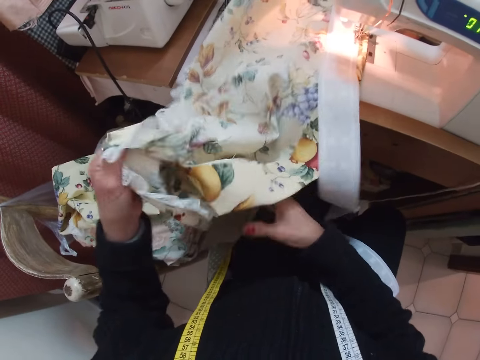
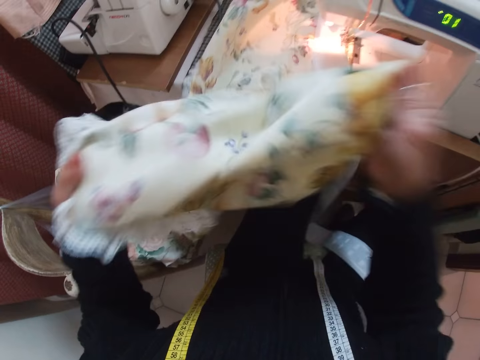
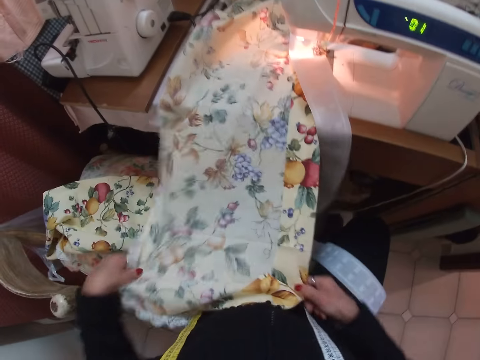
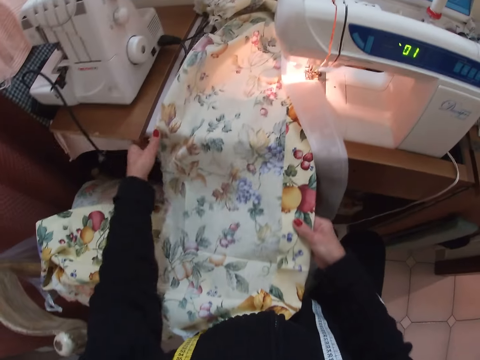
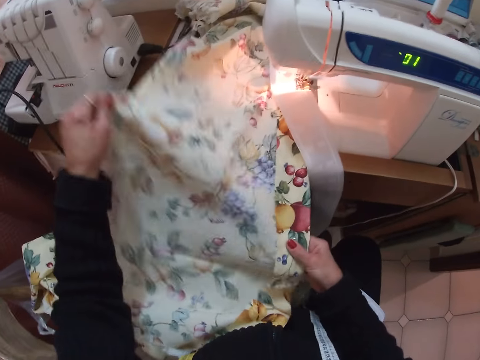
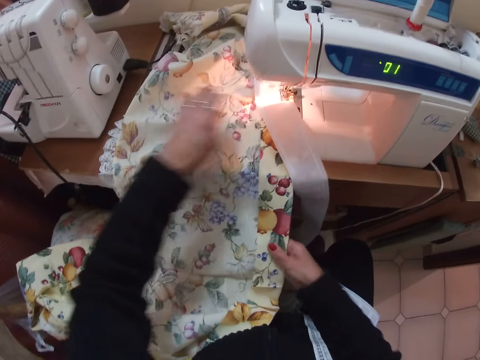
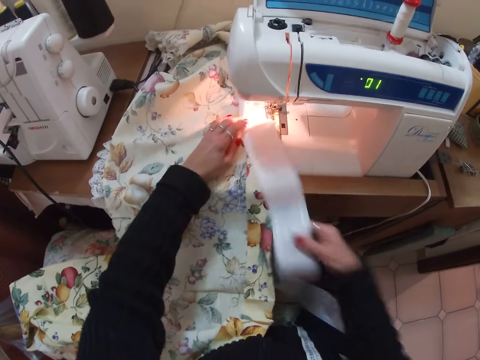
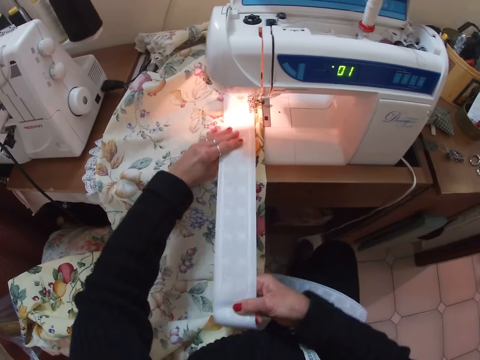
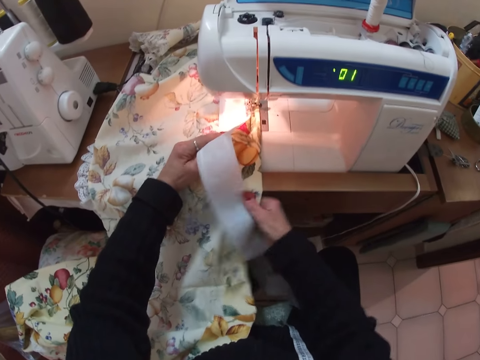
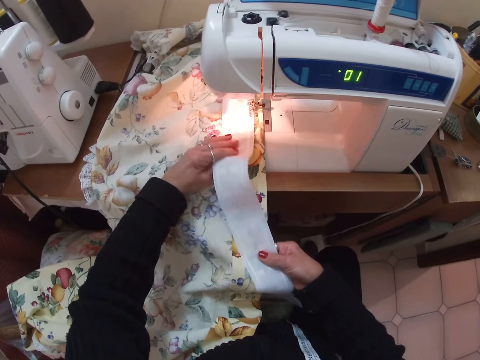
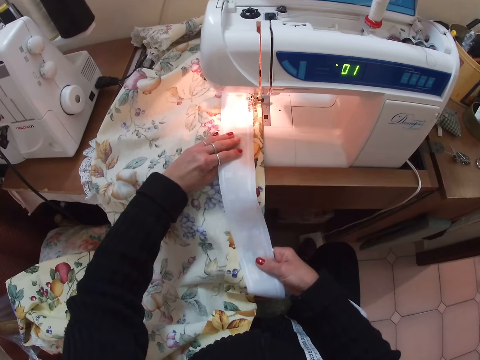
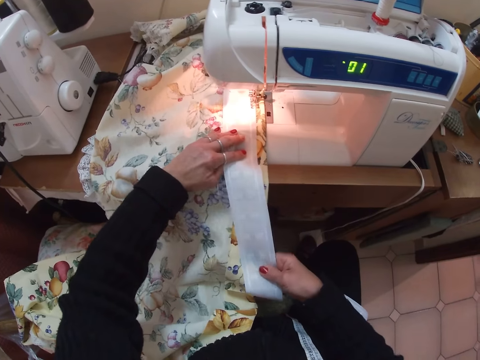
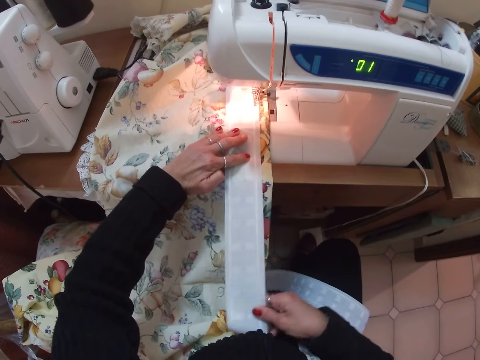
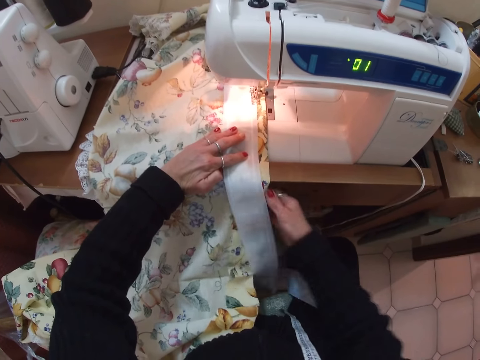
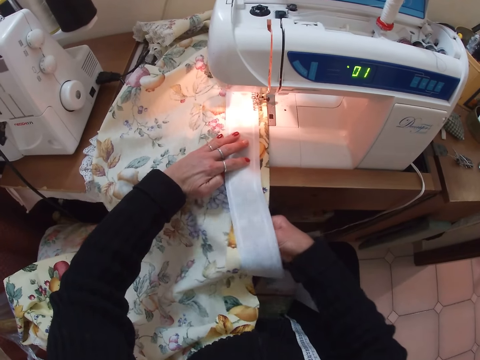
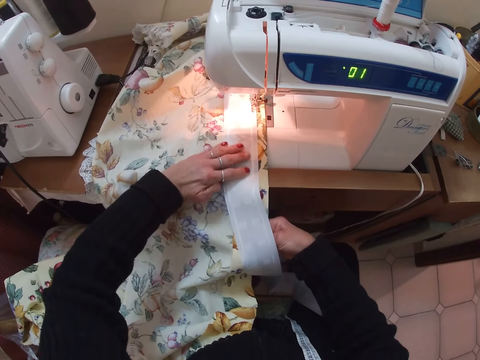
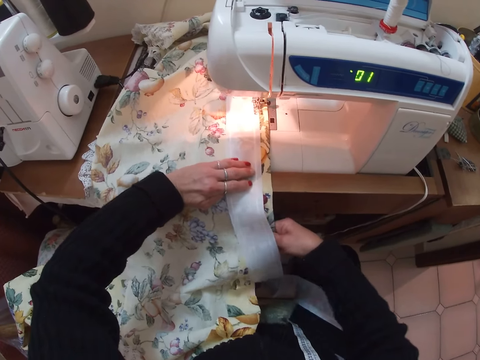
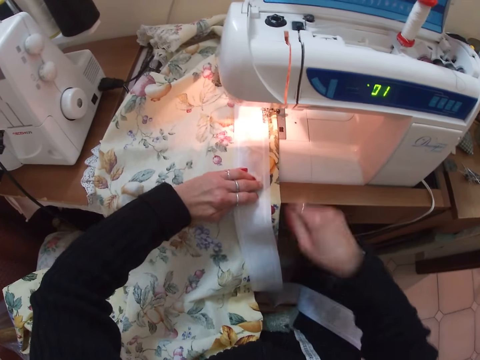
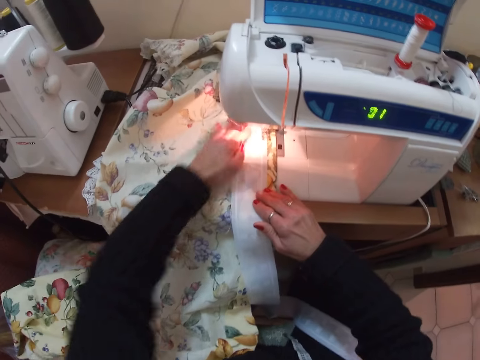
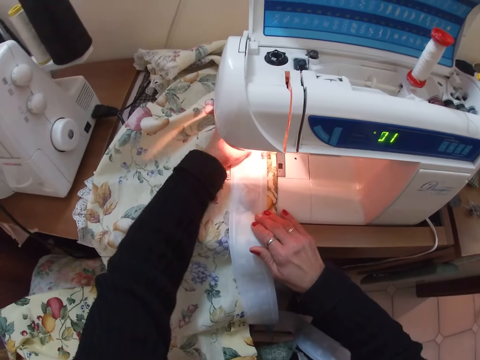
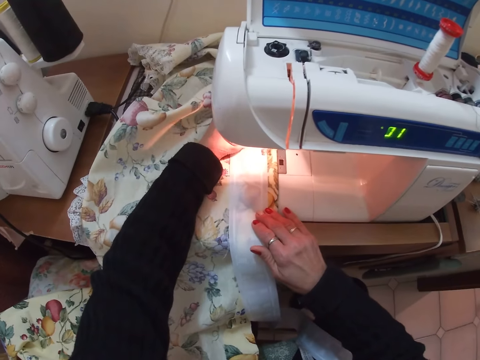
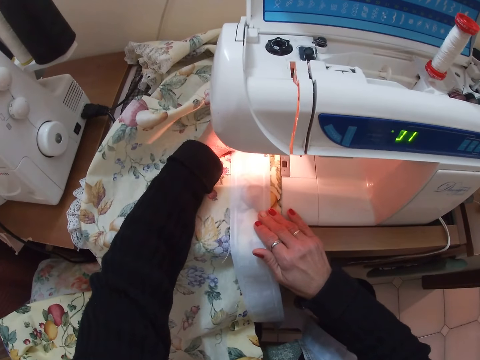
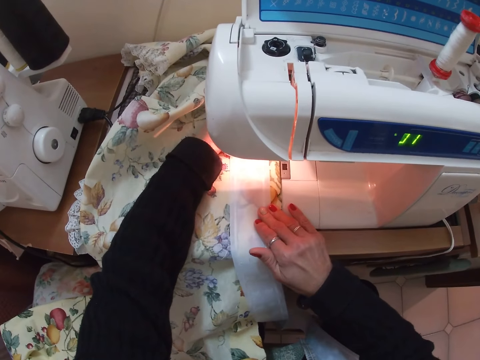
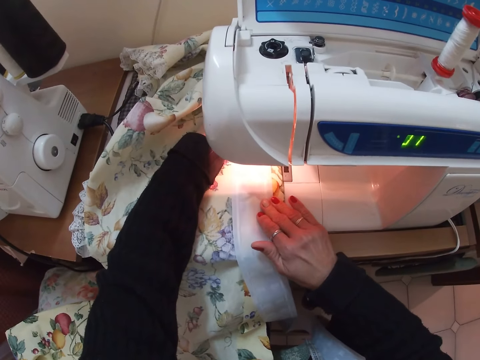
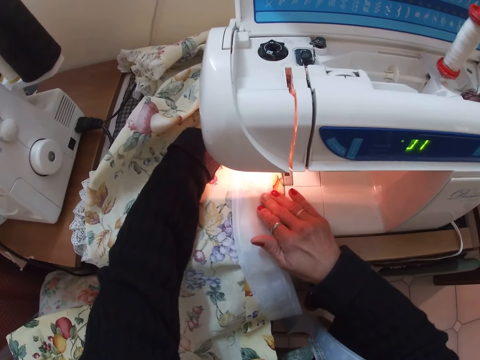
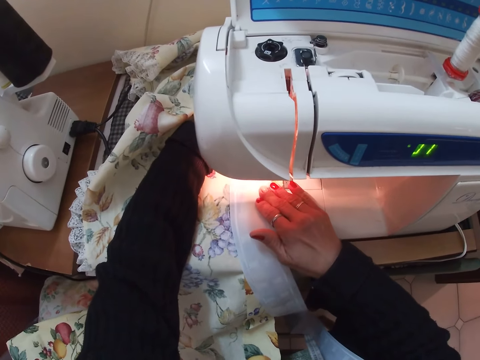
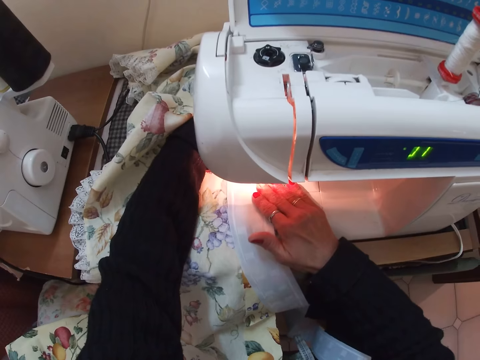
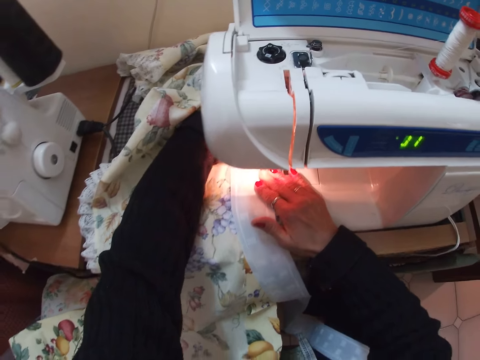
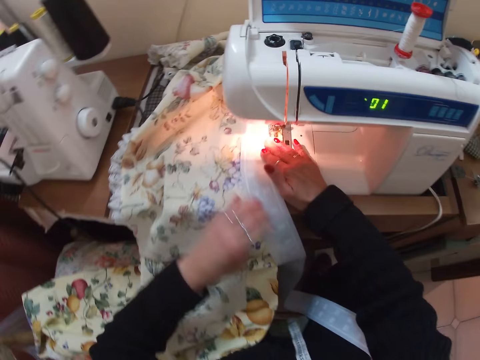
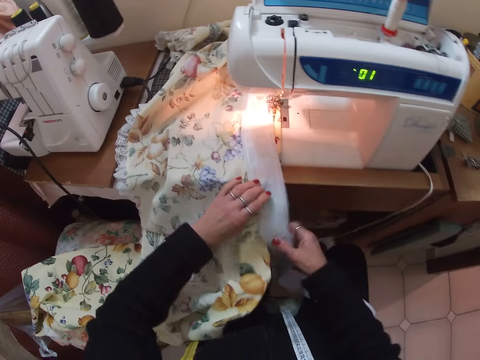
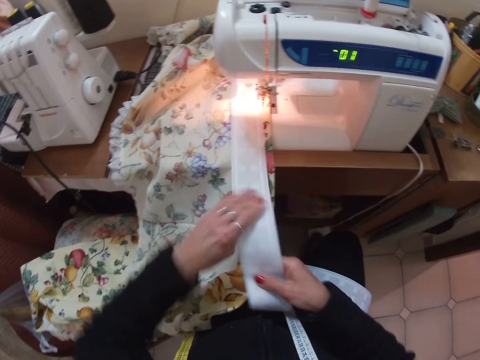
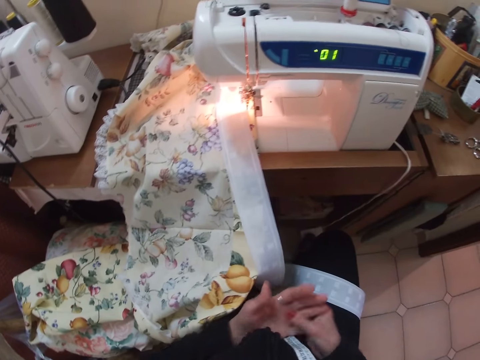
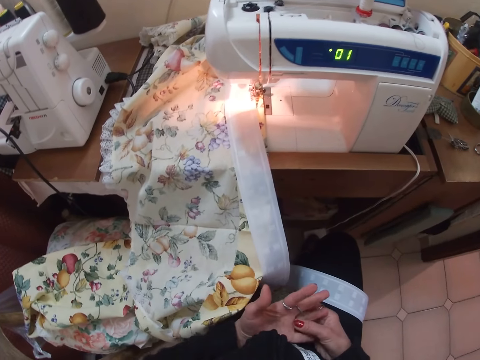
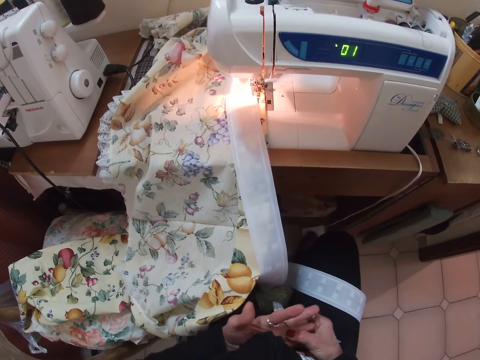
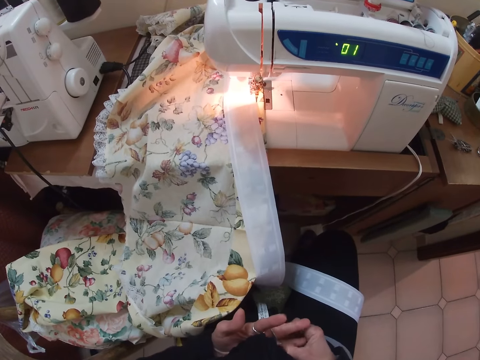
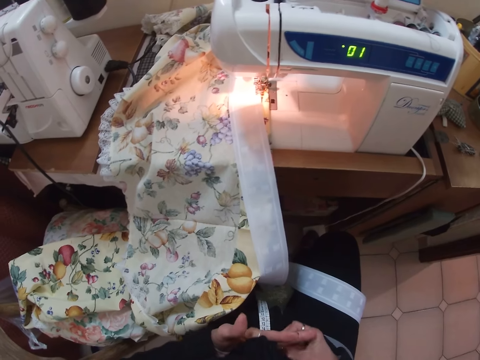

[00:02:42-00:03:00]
The camera wearer lifts a piece of cloth. She straightens the larger piece of cloth with both her hands. She aligns the white piece of cloth on the larger piece of cloth. She sews the pieces of cloth together with the sewing machine. She touches the cloth. She aligns the white piece of cloth on the larger piece of cloth. She pulls out a ring from her left ring finger with her right hand.

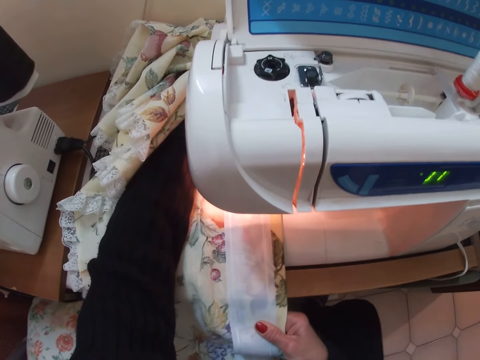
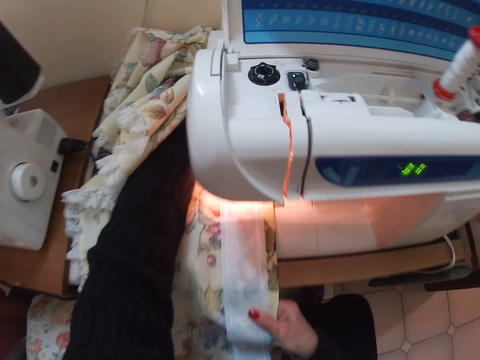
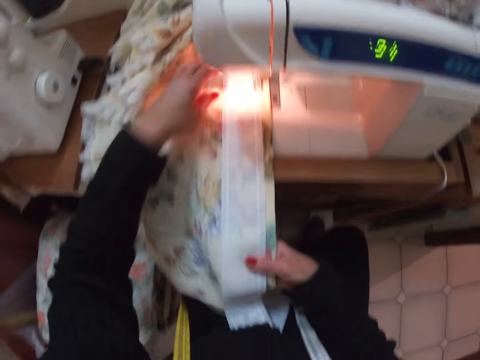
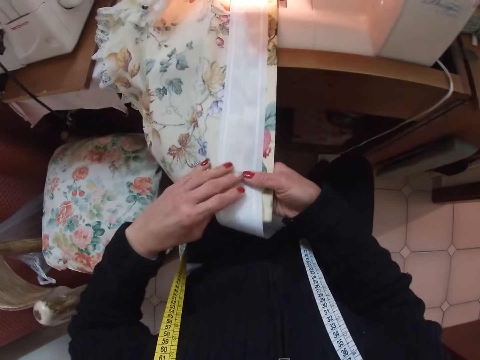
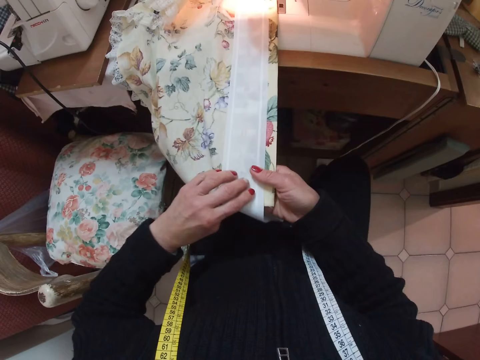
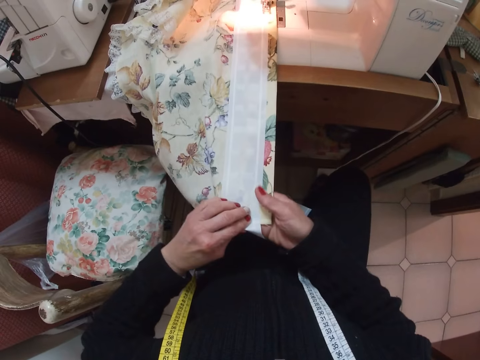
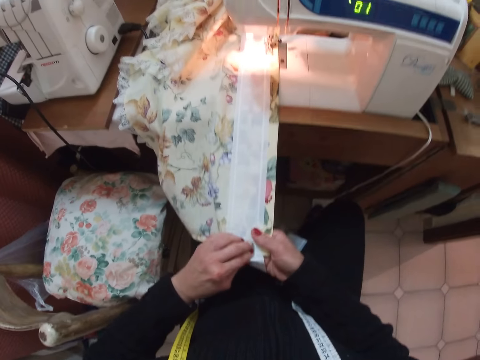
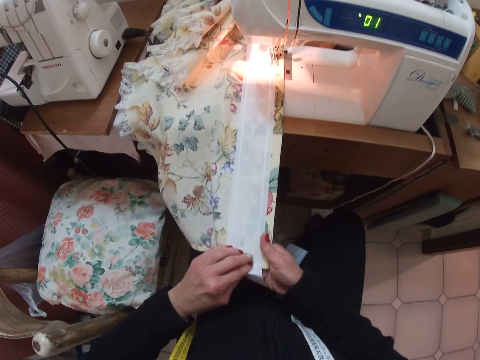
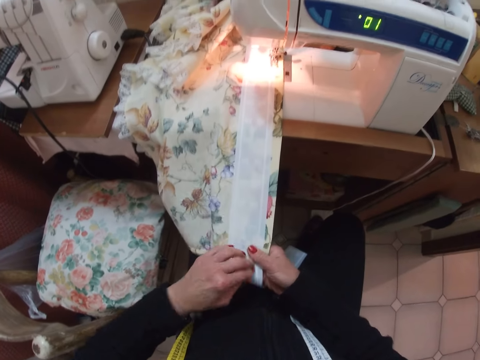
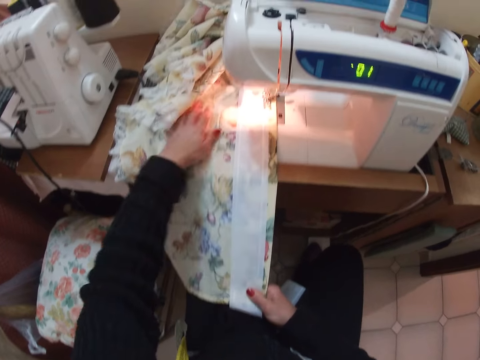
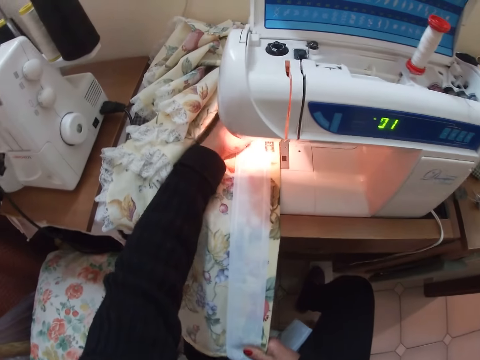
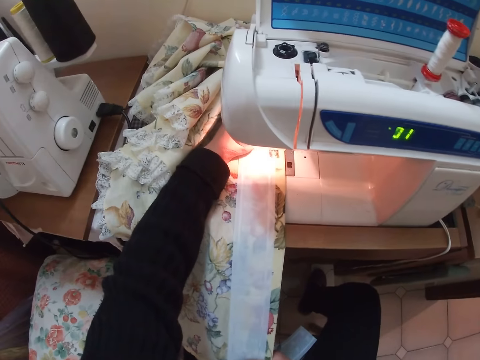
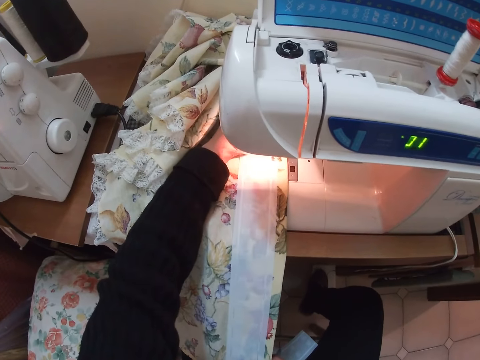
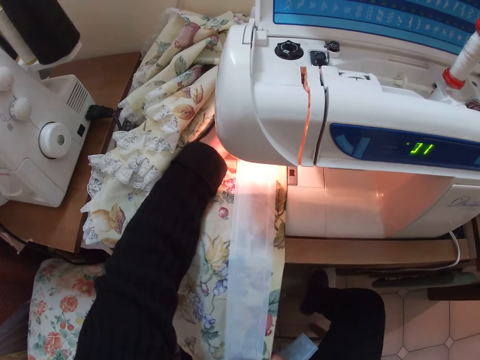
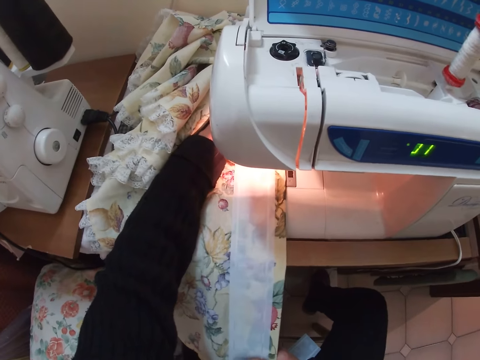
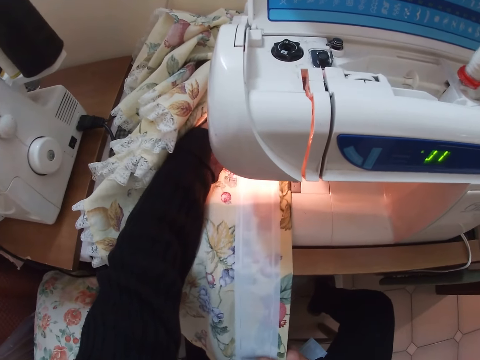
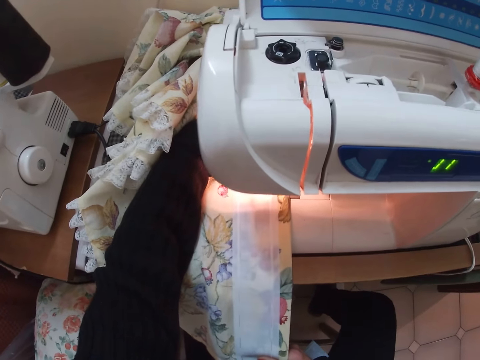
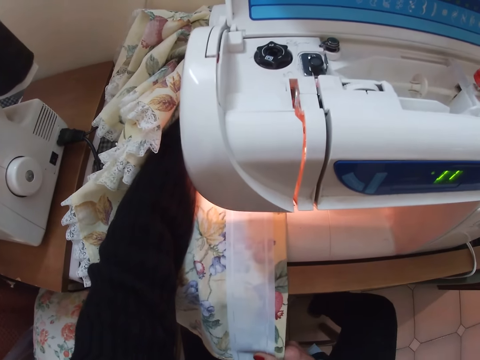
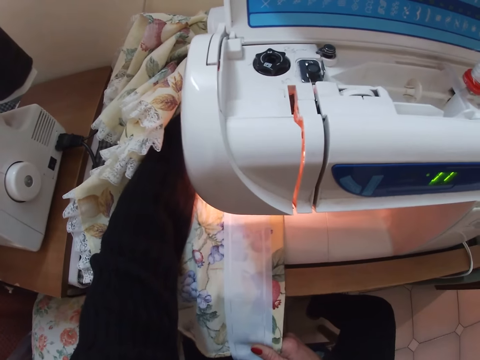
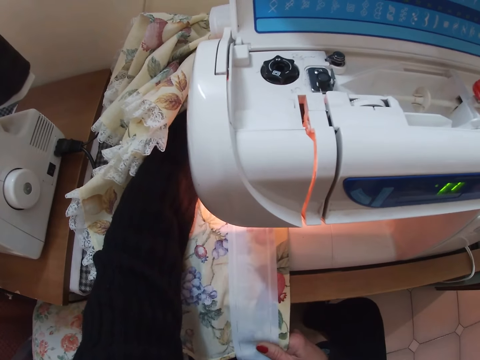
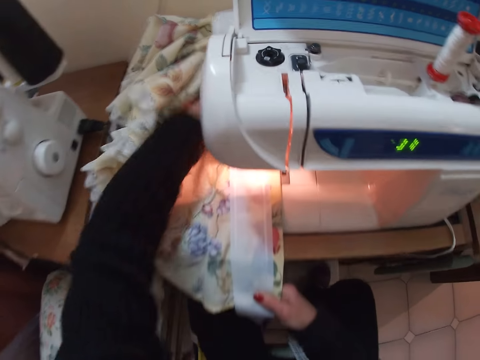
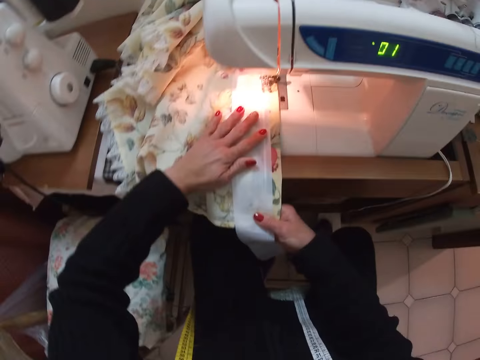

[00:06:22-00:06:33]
The camera wearer aligns the piece of cloth on the fabric with both her hands. She sews the fabric and the piece of cloth with the sewing machine.
